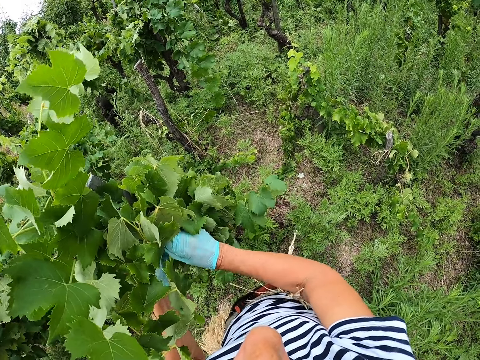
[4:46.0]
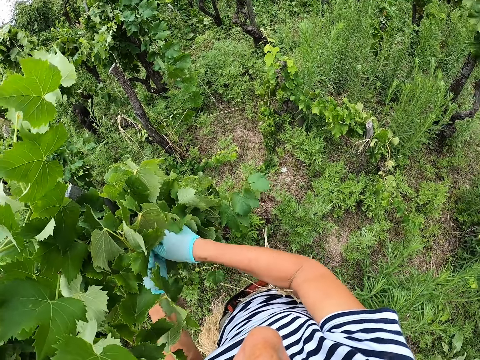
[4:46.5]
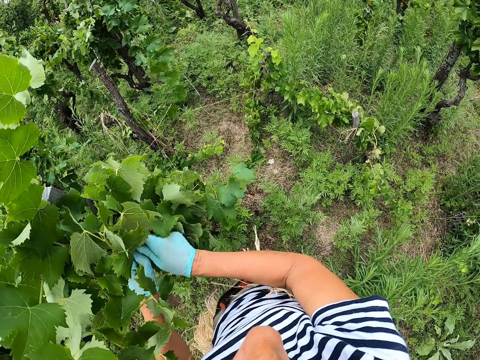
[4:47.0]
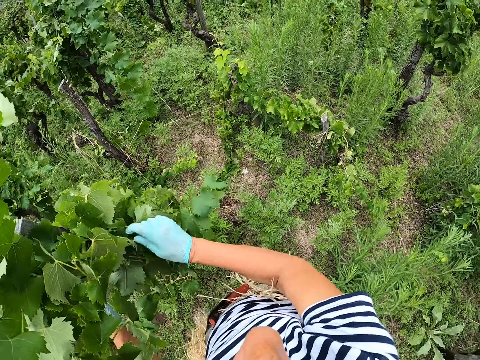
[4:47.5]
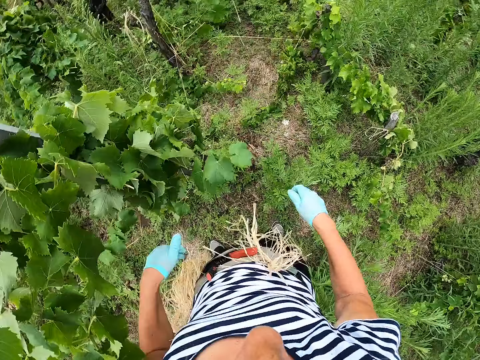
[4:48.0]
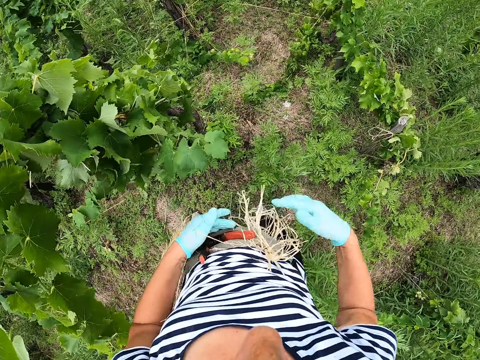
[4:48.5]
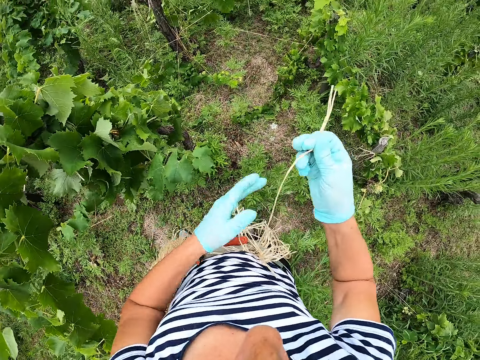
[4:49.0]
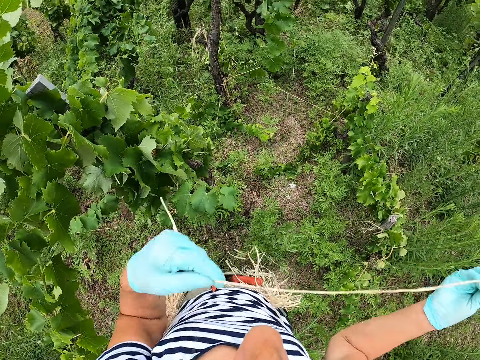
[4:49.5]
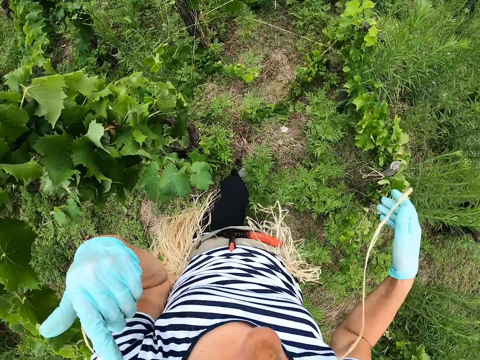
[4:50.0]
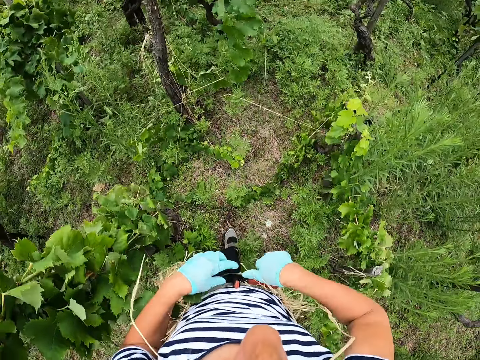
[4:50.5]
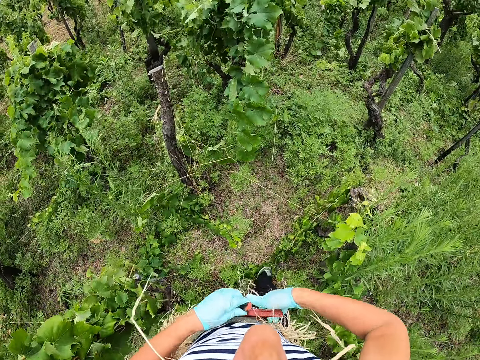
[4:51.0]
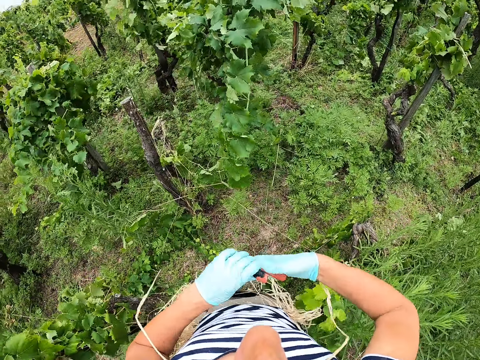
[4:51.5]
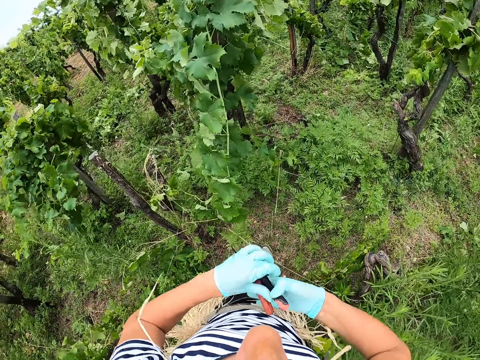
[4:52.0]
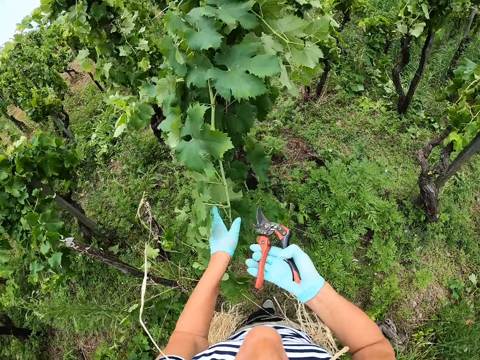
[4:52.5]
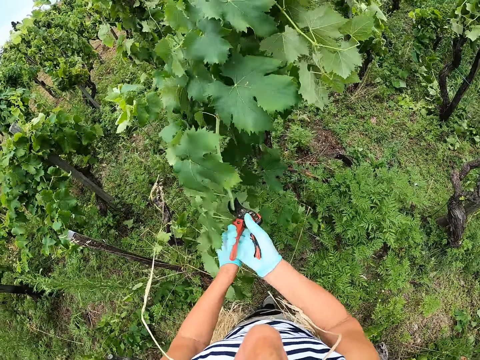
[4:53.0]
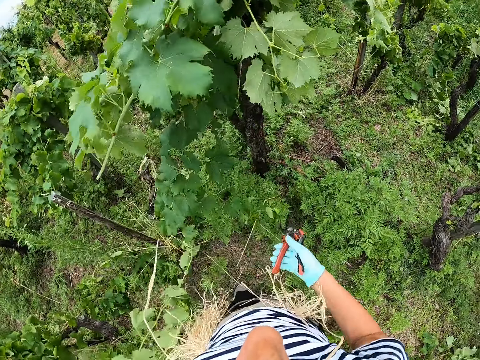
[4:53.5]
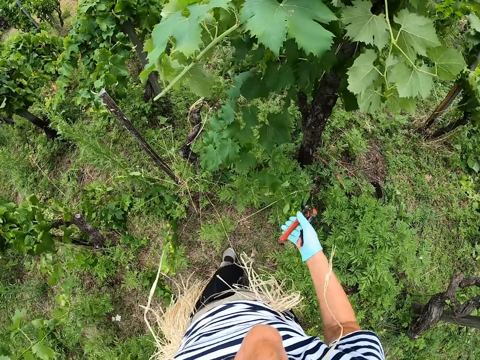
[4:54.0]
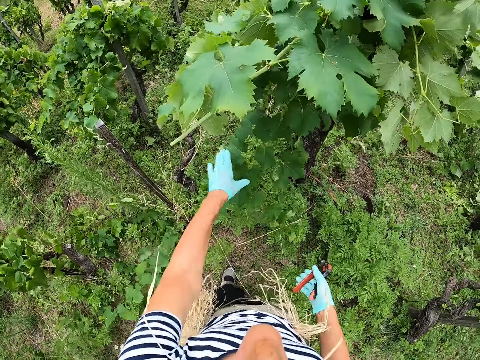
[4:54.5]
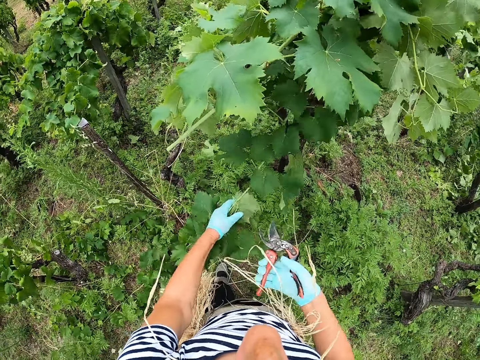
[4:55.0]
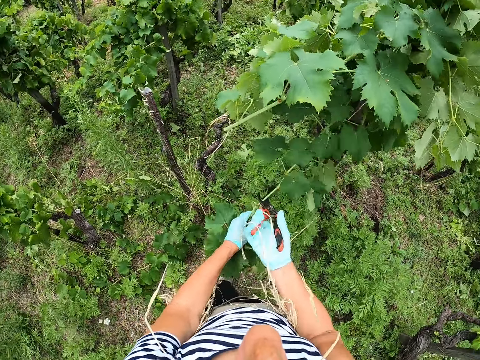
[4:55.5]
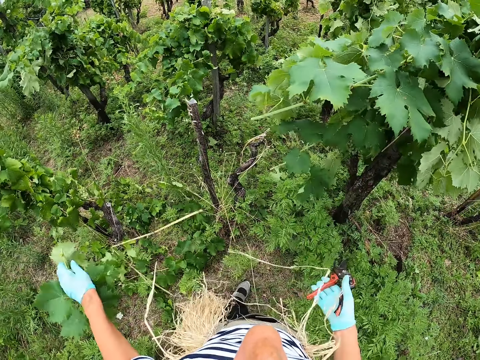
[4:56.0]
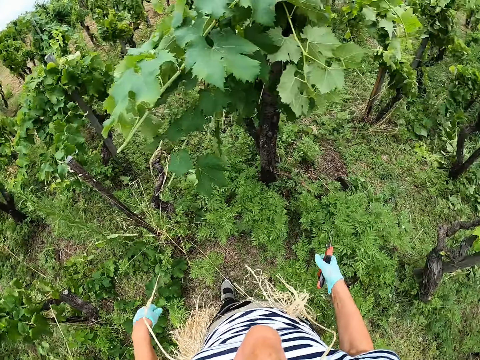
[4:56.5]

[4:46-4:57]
The camera wearer picks sisal fiber from the waist. They hold the sisal fiber with both hands and put the sisal fiber in the mouth. They walk around. They take pruning shears from the waist. They cut the plant using the pruning shears. They throw the branch on the ground. They put away the plant. They cut the plant using the pruning shears. They throw the branch on the ground.

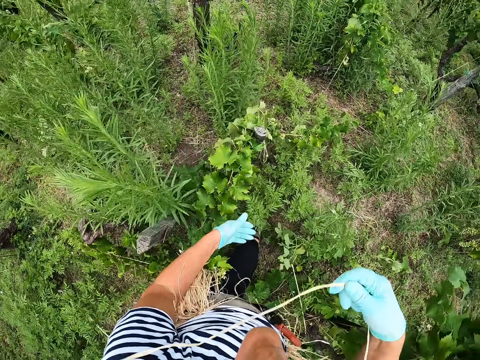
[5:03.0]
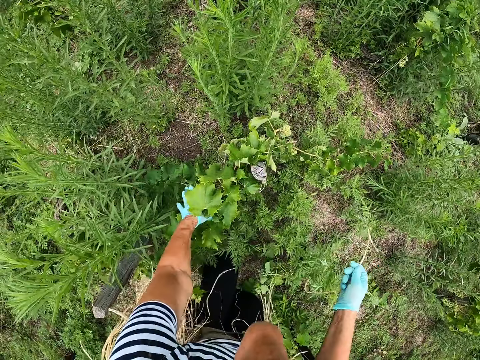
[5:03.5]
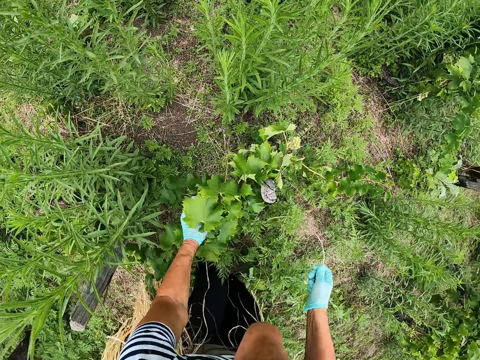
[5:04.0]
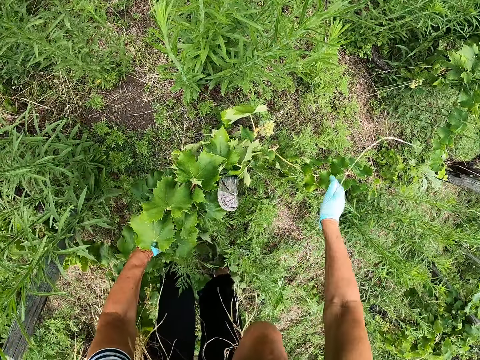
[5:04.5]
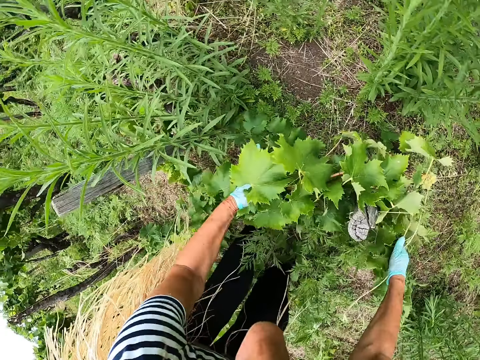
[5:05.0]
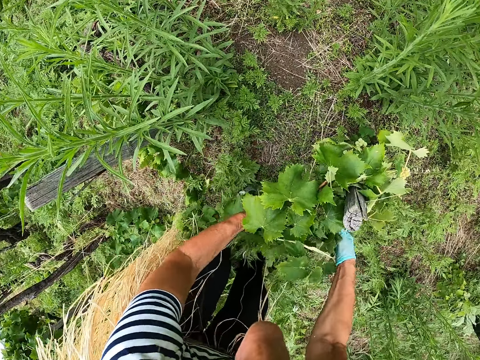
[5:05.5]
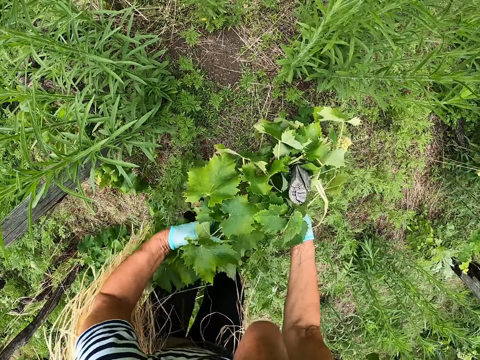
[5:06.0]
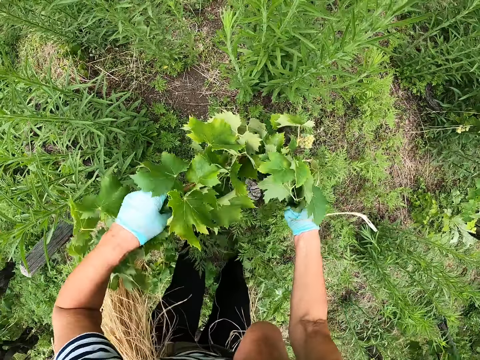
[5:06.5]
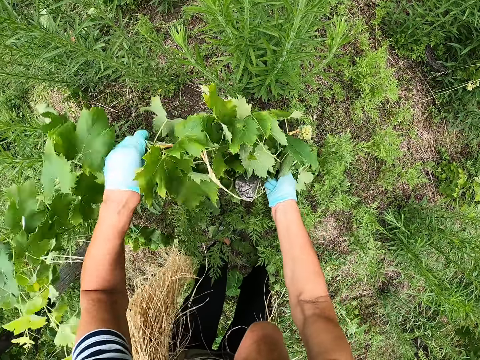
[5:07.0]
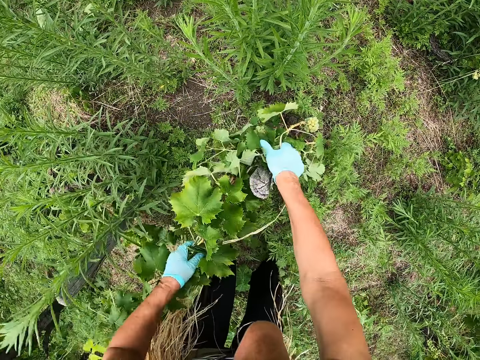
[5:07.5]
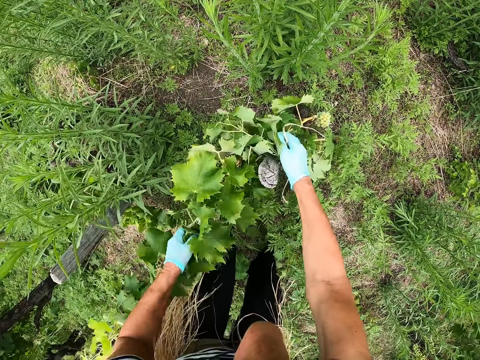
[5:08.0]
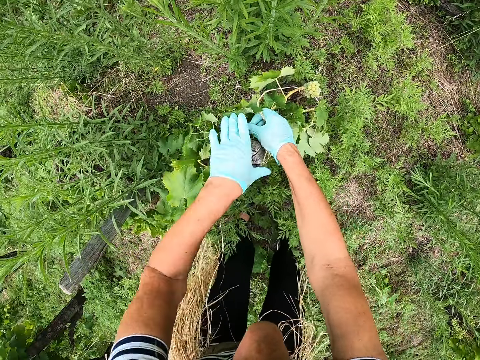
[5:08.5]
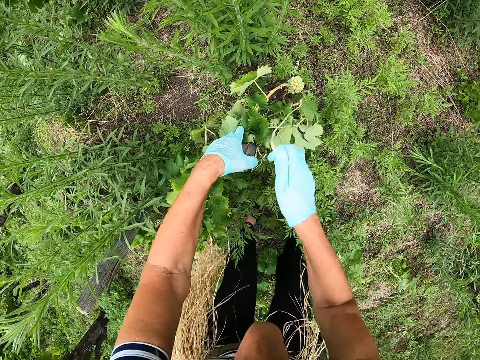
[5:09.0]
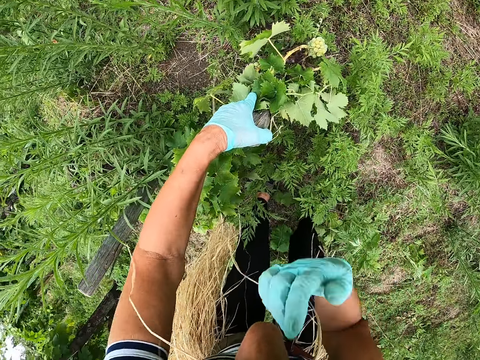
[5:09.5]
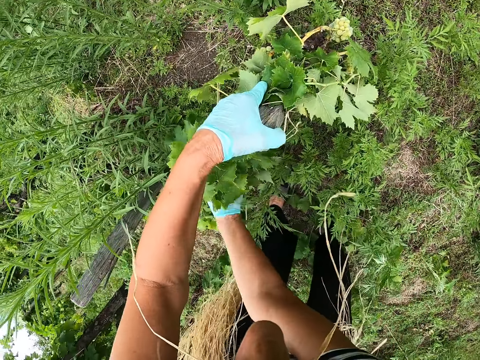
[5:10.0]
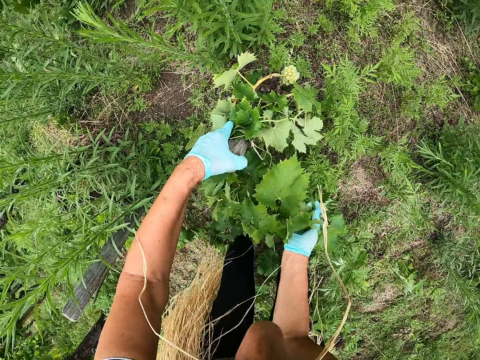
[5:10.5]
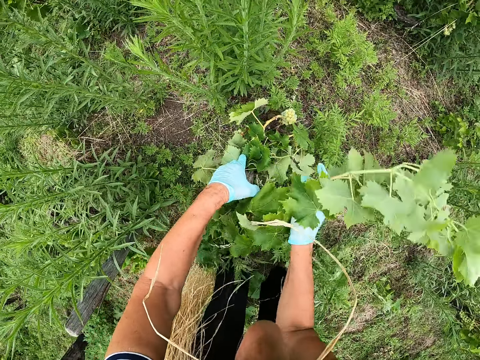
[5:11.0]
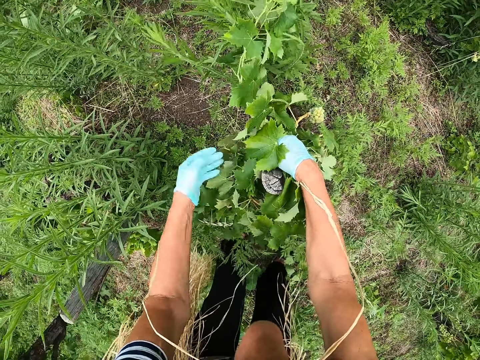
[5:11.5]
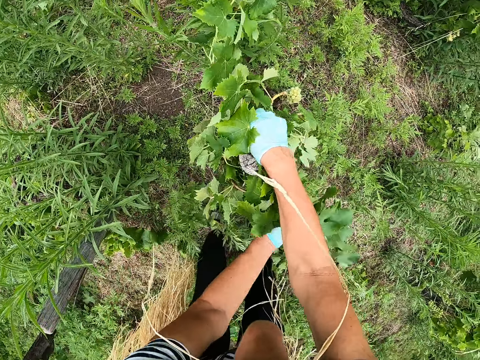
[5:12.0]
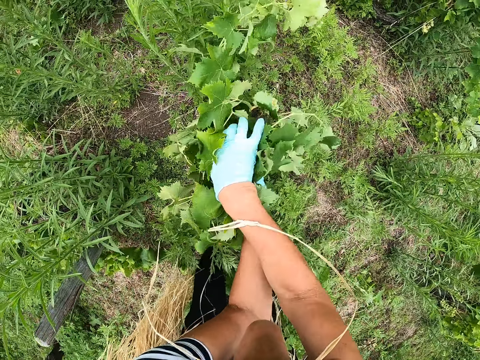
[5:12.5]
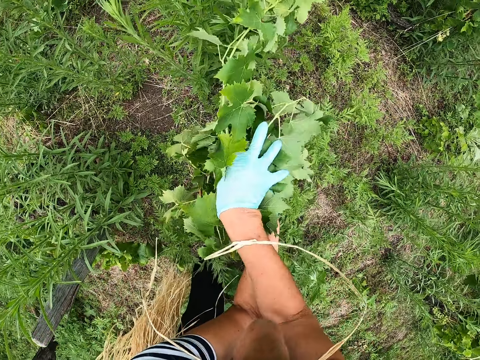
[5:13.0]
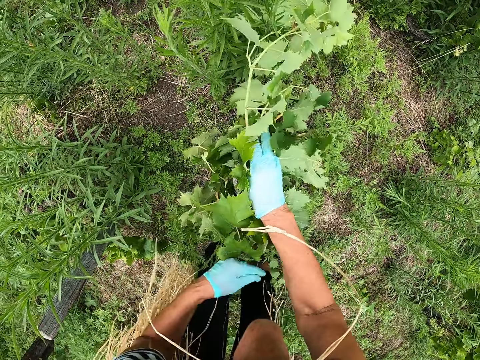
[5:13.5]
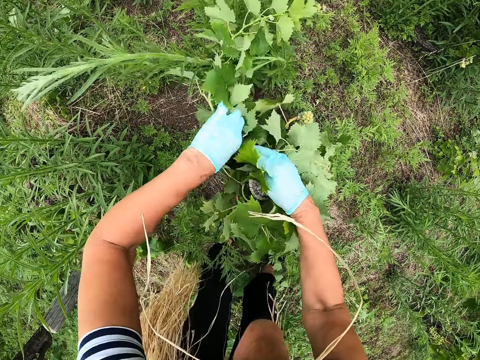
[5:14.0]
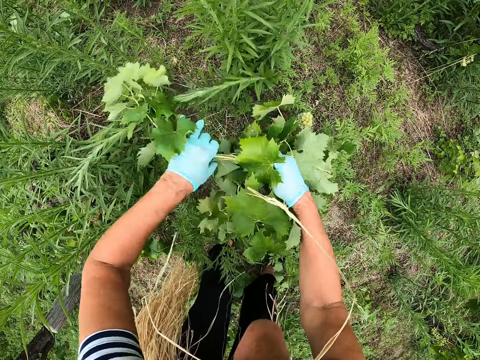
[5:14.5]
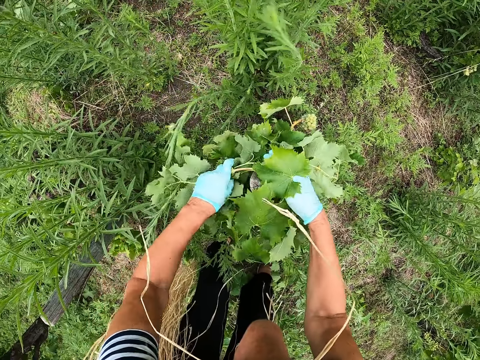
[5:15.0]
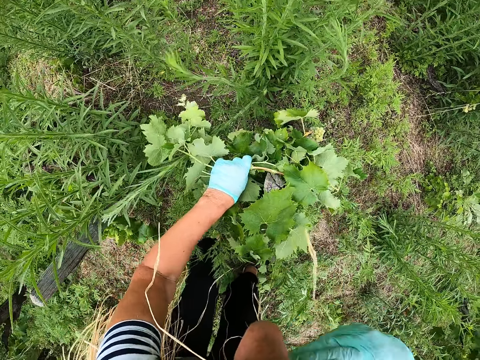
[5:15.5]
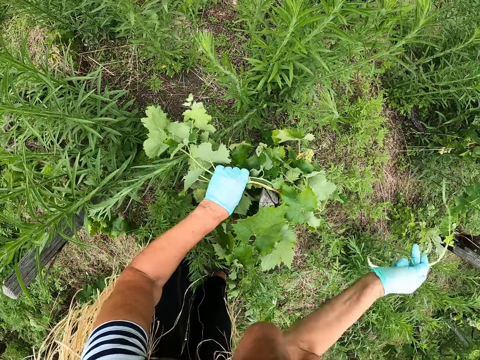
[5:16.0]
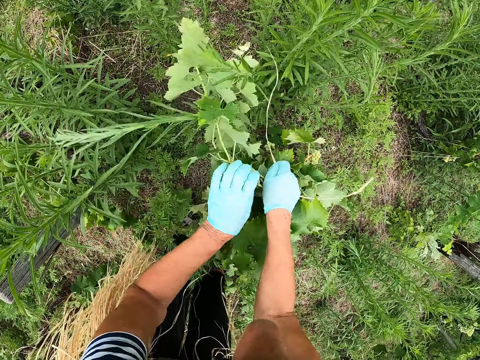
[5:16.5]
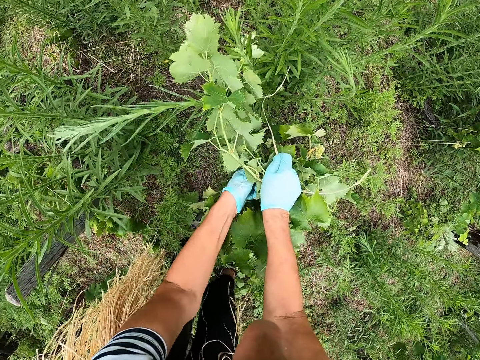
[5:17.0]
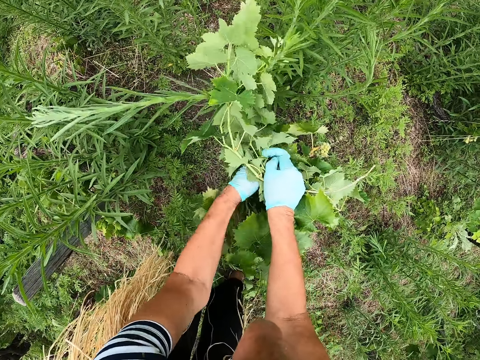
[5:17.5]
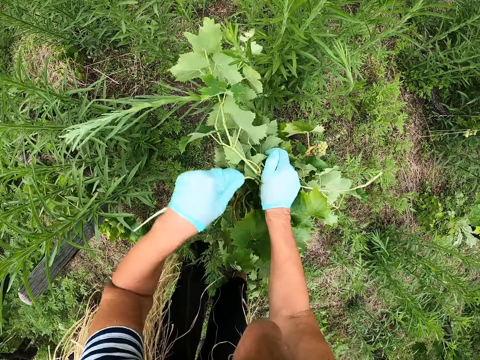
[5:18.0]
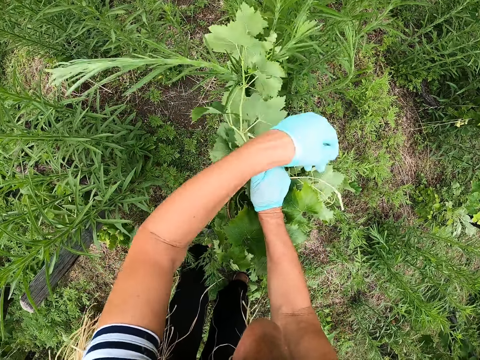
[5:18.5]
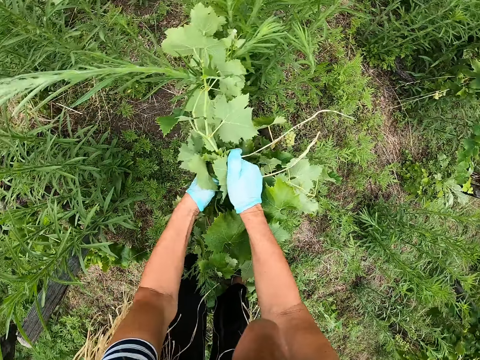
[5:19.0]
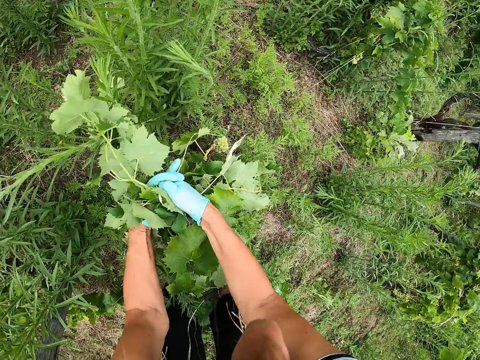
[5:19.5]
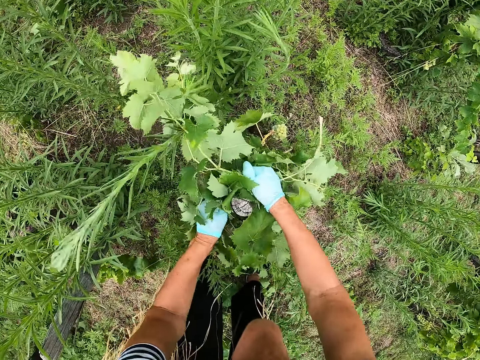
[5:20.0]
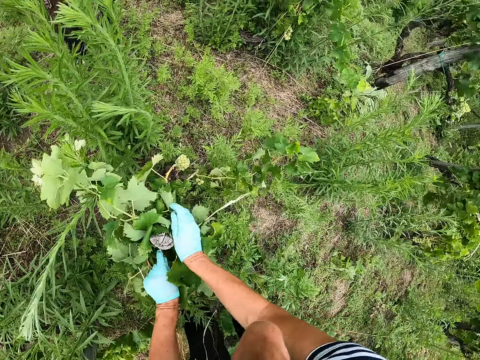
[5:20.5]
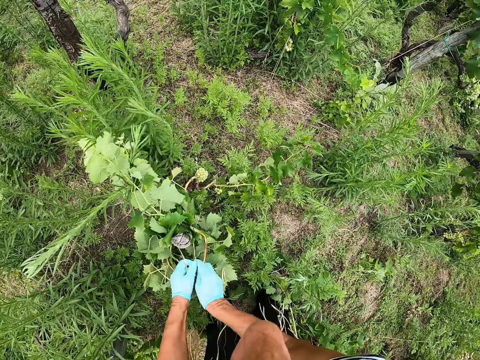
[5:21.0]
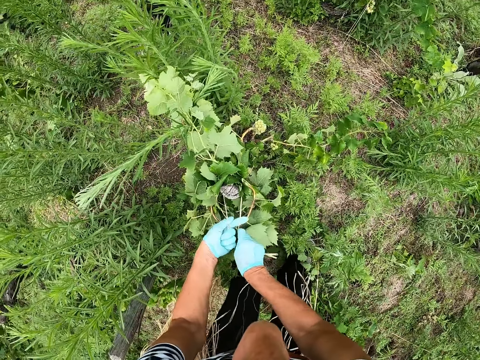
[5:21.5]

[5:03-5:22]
The camera wearer picks up a string. They attach the plant to the stake. They adjust the plant. They put sisal fiber in the mouth. They attach the plant to the stake. They pick the sisal fiber from the mouth and tie the plant to the stake using the sisal fiber.
